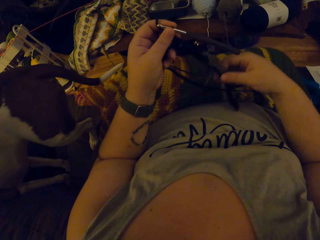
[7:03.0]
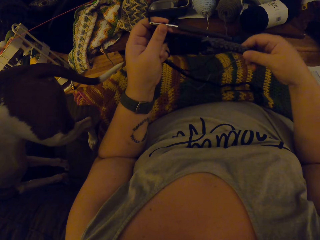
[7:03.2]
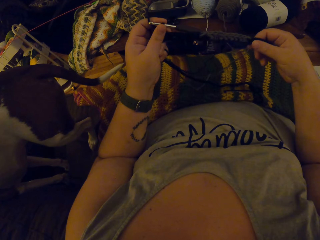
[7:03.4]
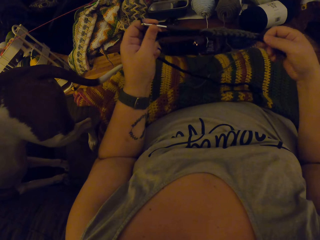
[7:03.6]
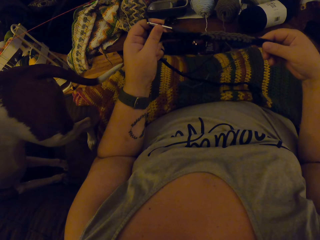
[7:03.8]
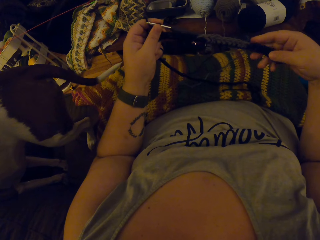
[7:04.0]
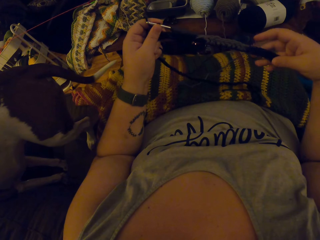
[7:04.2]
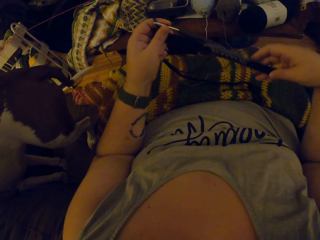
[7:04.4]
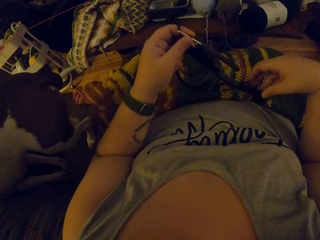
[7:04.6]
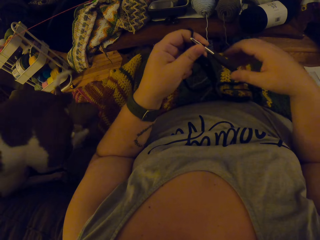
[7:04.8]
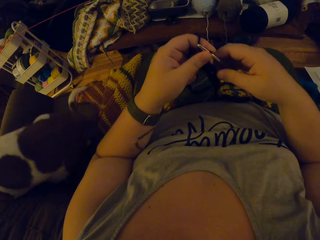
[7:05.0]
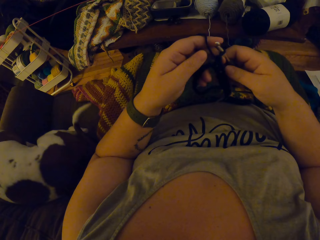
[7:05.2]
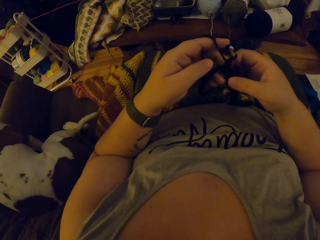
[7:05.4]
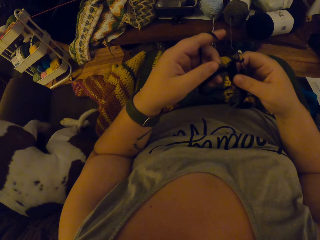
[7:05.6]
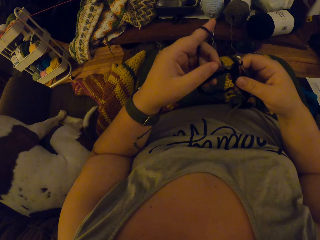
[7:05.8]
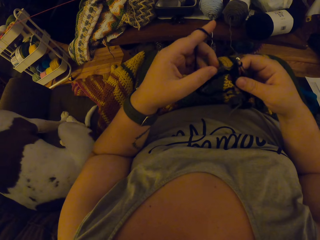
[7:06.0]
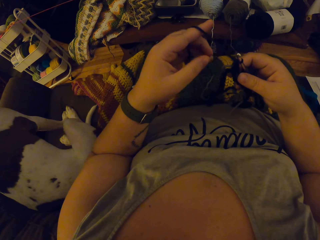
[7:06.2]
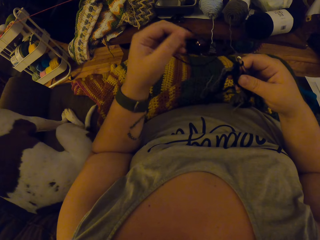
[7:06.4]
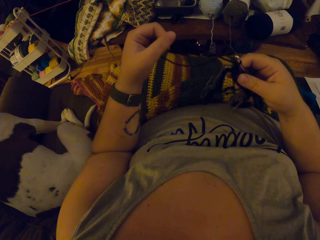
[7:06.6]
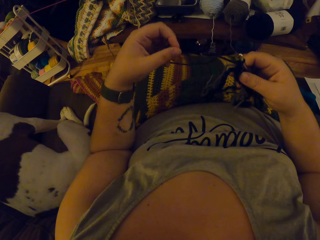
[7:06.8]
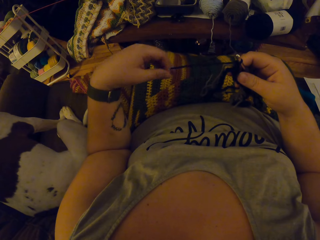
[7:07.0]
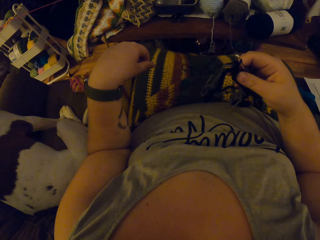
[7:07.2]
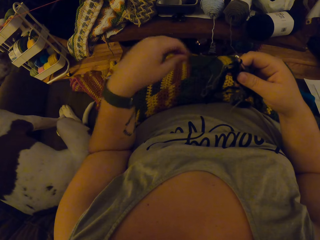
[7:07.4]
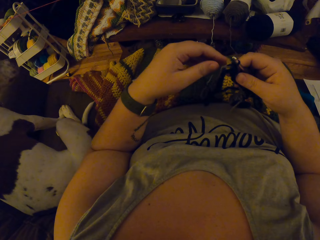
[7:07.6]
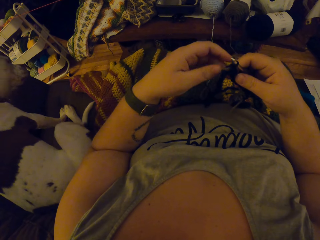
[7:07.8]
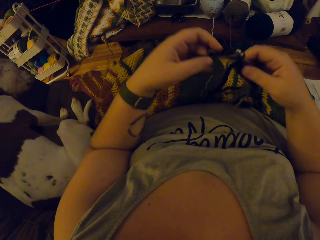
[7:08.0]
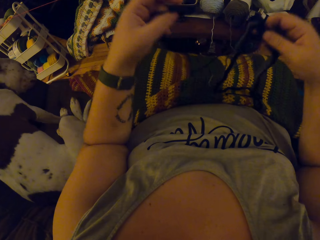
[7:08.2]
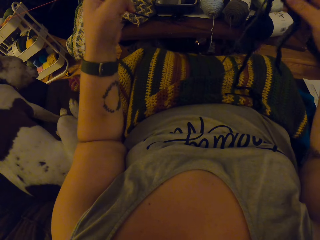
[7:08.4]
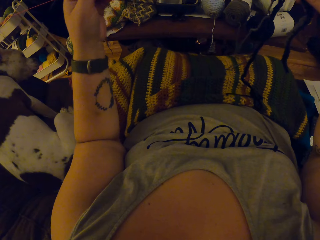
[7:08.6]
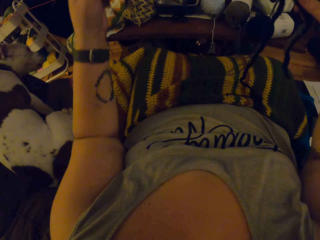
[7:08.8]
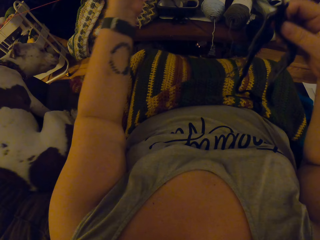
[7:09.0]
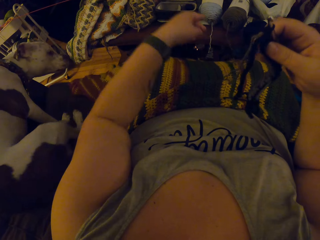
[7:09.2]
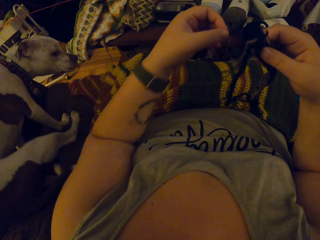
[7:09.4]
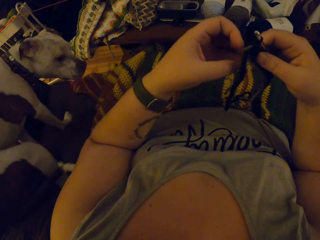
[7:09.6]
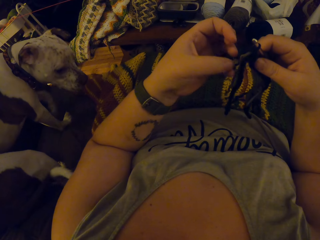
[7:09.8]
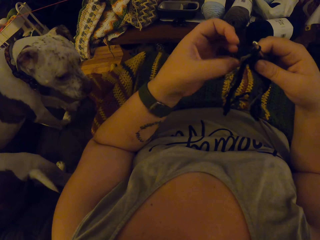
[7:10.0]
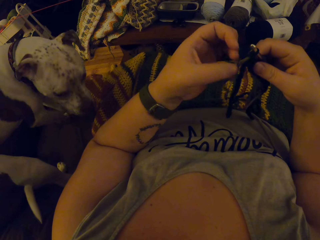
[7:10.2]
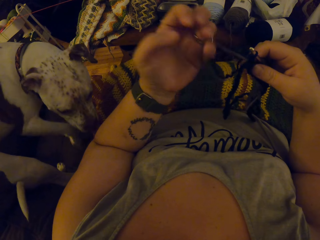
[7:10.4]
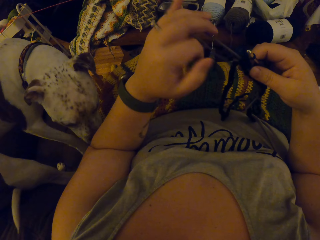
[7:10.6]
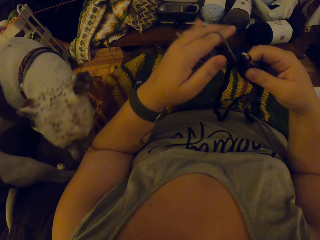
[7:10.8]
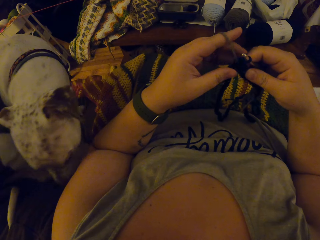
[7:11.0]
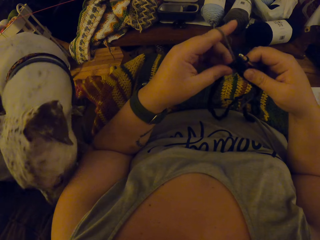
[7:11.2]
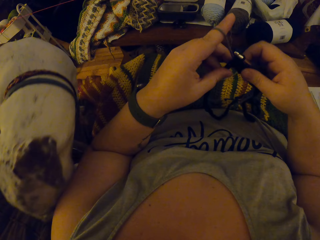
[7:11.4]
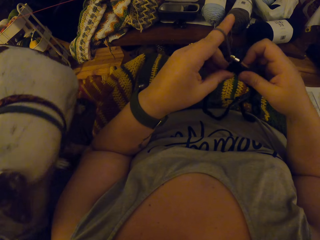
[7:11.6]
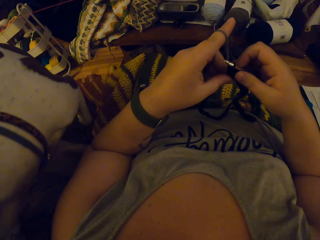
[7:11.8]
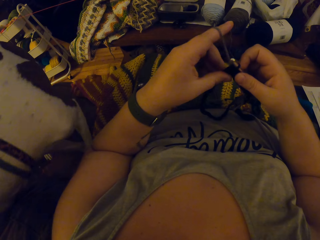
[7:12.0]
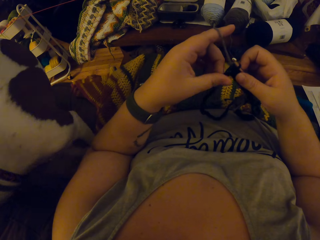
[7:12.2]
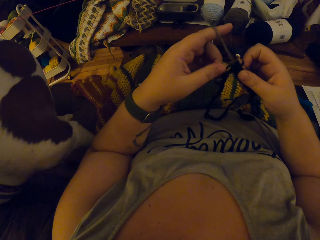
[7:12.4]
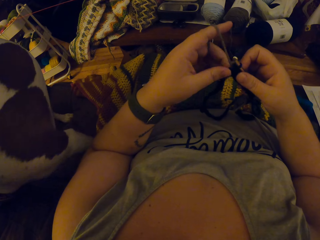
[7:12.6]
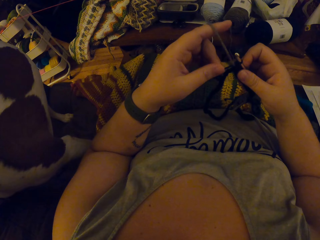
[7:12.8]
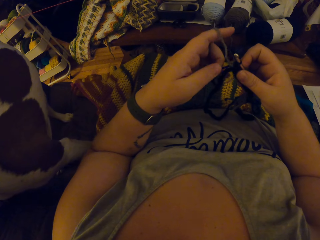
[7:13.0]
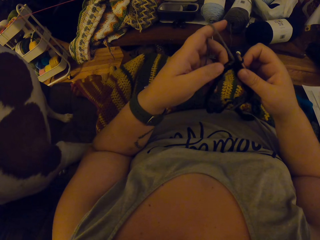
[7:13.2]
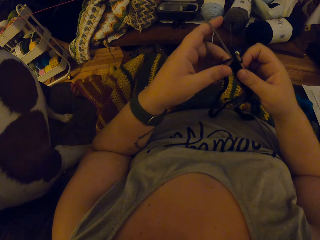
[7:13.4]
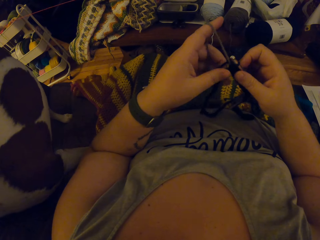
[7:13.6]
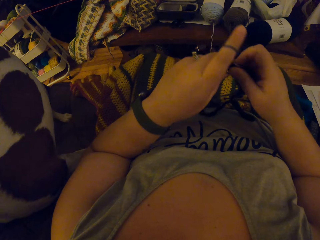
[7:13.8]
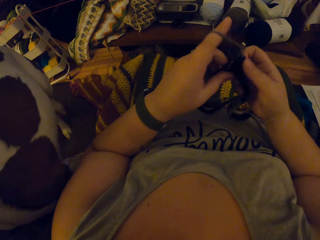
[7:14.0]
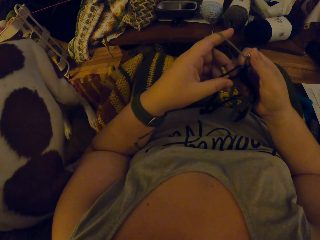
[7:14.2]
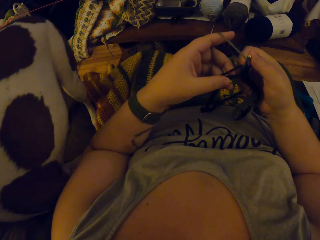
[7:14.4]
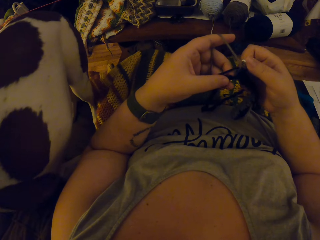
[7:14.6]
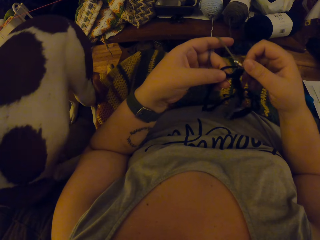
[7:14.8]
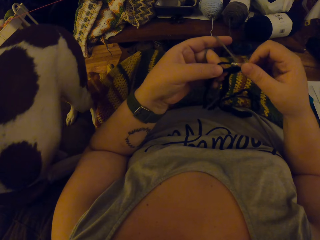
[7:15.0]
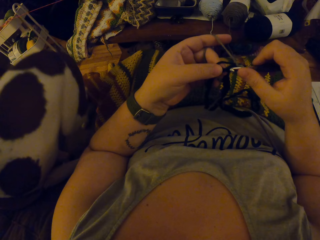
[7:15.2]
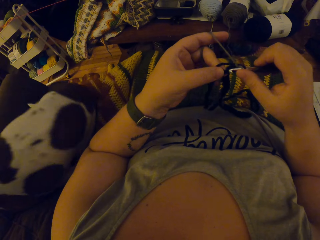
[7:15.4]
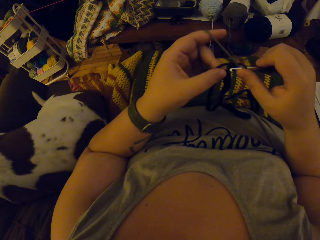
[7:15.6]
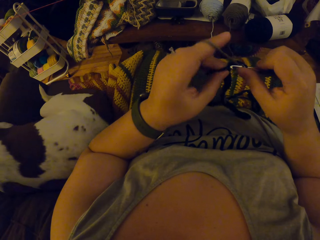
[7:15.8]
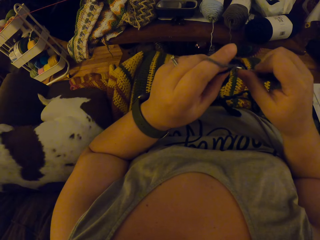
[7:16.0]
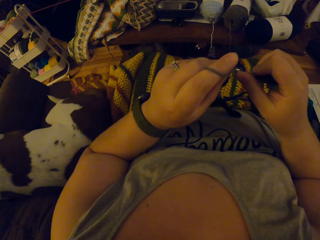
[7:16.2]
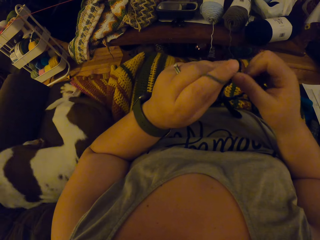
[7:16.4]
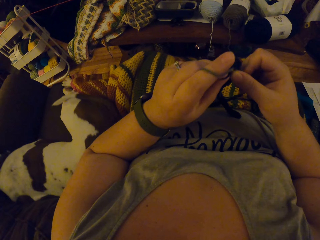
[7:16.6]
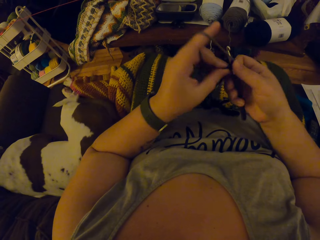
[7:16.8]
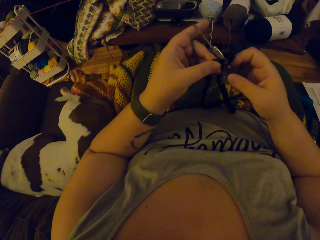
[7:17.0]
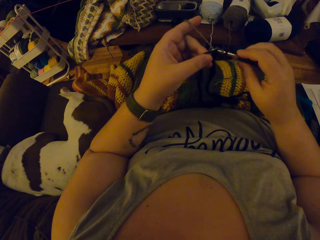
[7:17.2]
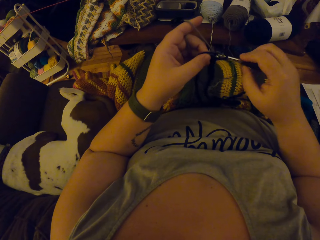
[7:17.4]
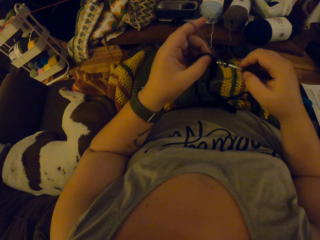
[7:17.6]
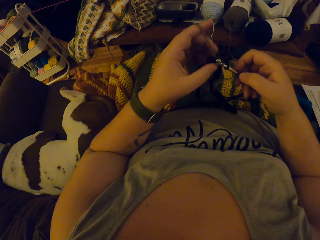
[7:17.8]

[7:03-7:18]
The camera wearer checks the stitches. They adjust the yarn. They inspect the yarn. They crochet with the yarn. They knit with a knit needle.

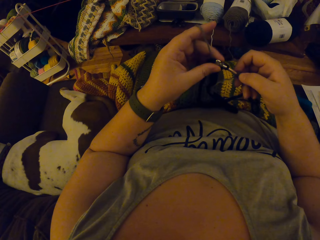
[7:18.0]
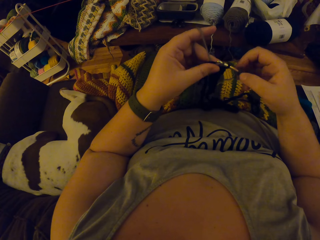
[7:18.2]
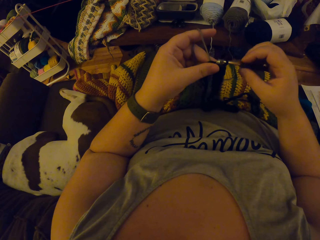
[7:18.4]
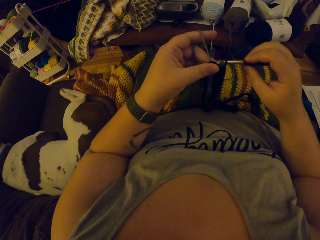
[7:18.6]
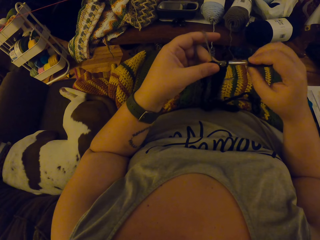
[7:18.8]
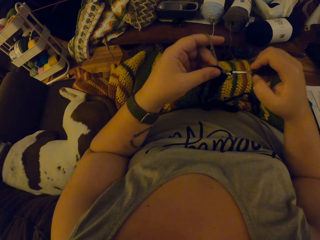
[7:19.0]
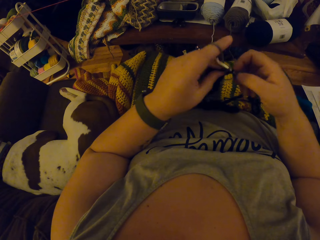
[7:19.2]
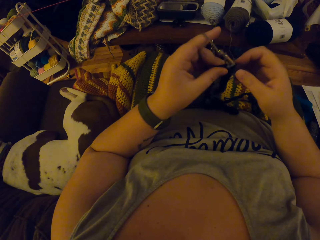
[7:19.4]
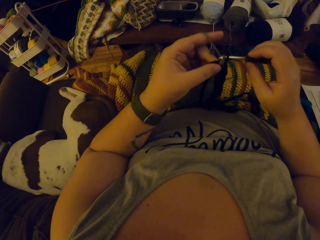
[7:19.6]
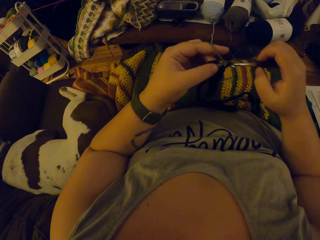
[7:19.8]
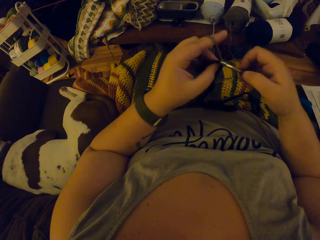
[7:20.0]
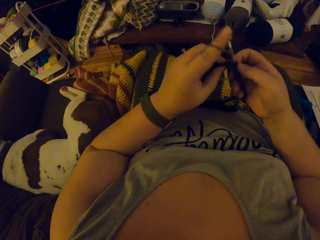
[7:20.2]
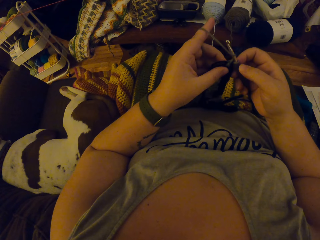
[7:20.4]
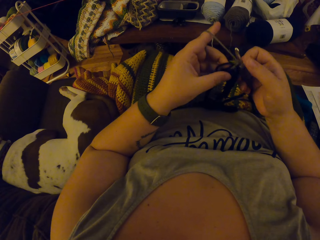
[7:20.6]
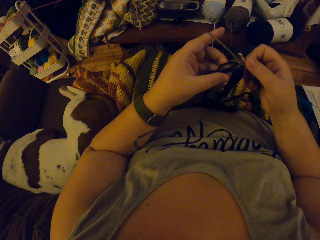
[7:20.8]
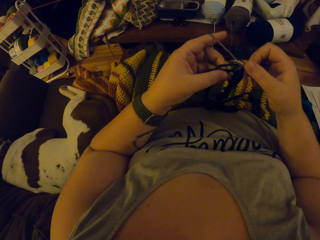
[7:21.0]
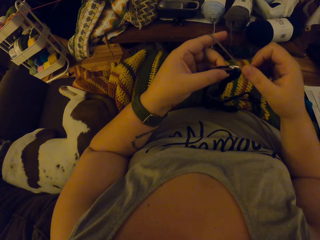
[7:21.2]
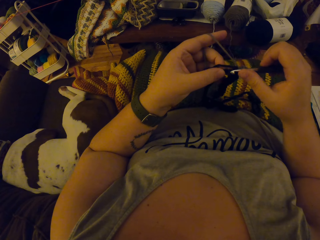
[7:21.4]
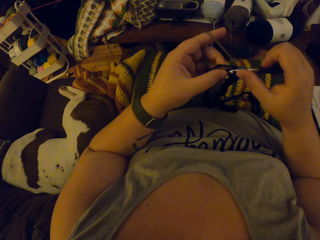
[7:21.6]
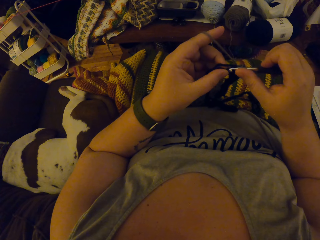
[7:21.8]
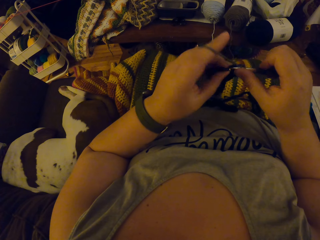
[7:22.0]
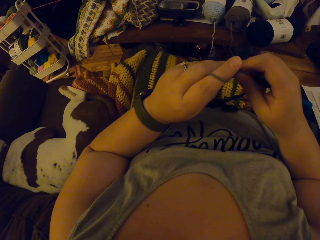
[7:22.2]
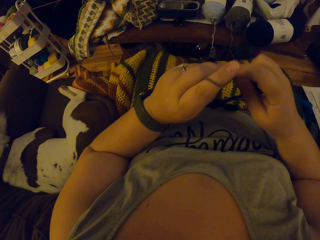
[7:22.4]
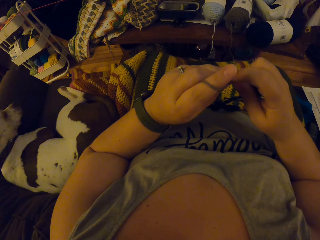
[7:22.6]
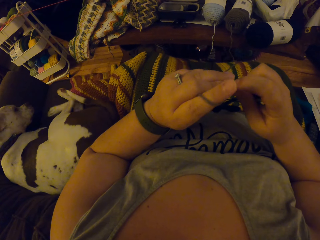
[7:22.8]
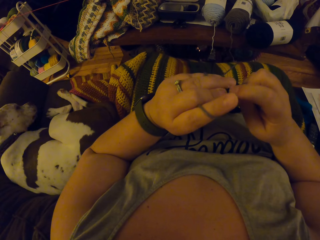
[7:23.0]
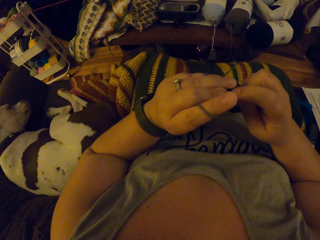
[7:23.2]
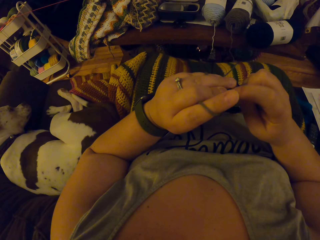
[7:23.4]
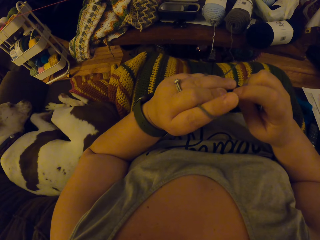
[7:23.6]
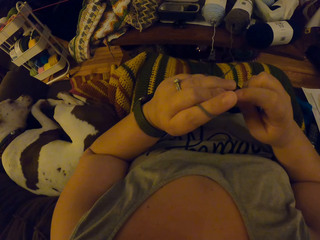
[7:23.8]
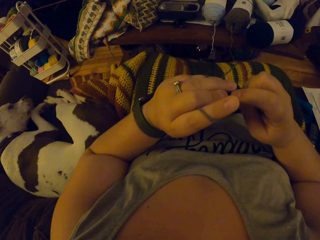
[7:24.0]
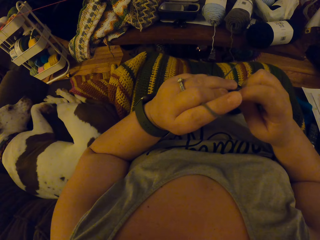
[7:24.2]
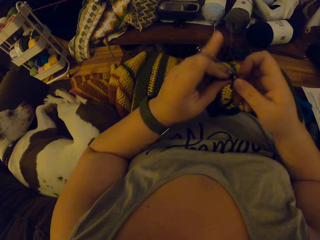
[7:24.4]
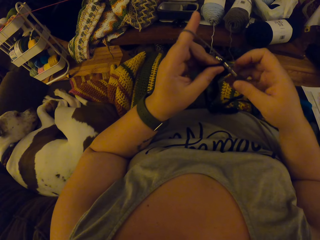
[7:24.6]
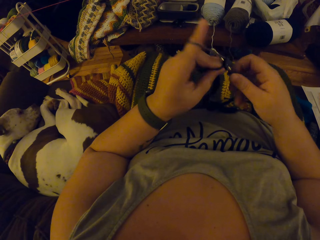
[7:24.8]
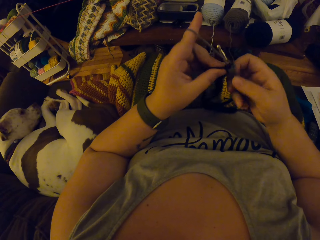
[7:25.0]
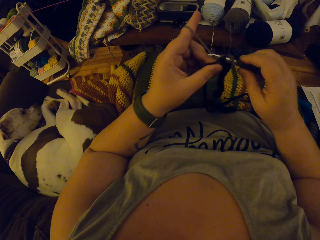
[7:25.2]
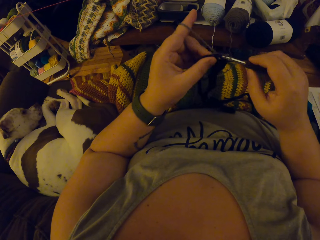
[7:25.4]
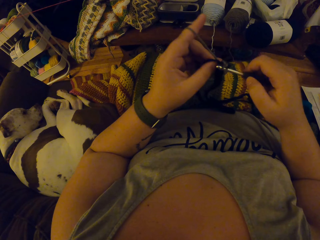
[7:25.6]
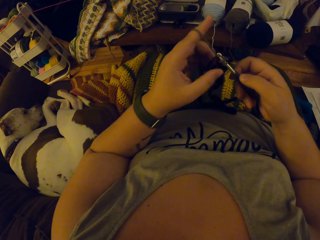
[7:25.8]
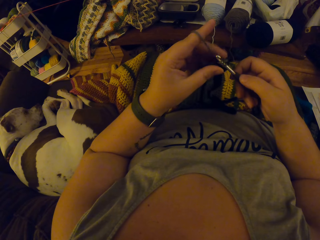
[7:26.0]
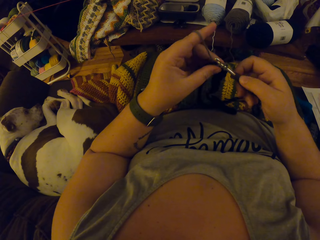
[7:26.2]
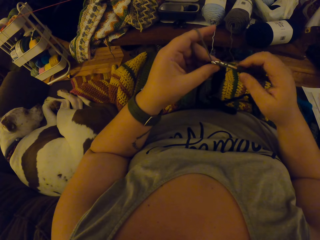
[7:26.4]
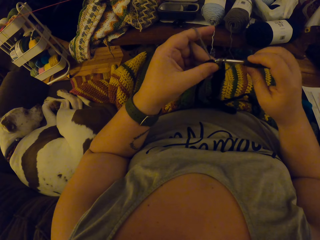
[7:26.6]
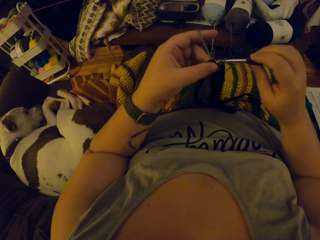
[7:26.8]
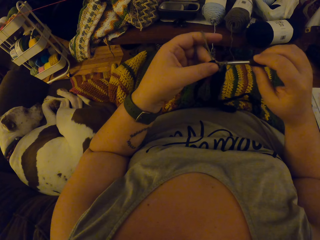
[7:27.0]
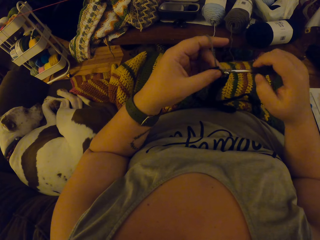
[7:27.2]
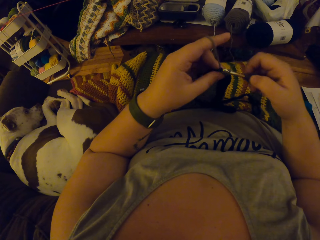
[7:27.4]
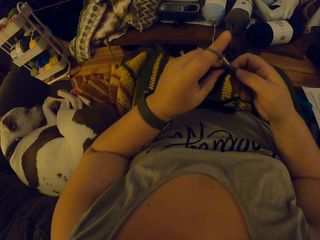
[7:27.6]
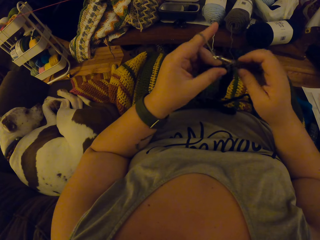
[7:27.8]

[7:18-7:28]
The camera wearer stares at the cloth. They knit with a knit needle.
